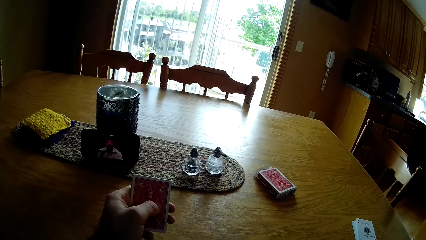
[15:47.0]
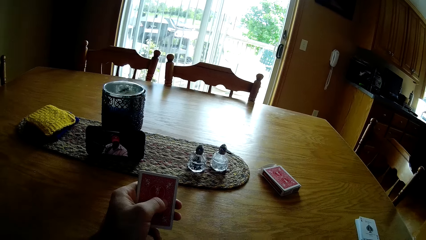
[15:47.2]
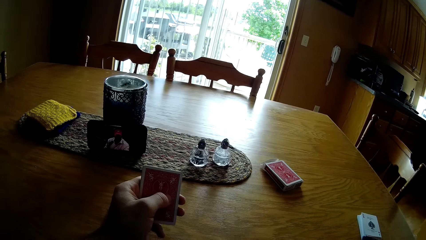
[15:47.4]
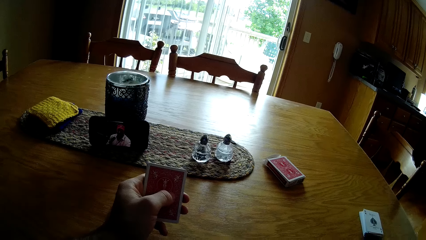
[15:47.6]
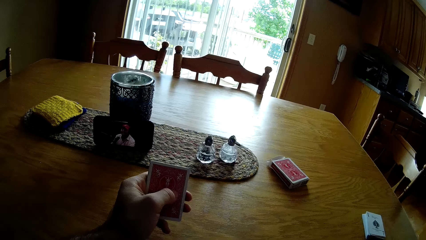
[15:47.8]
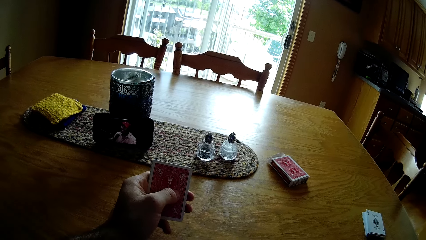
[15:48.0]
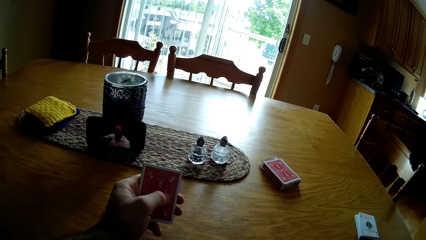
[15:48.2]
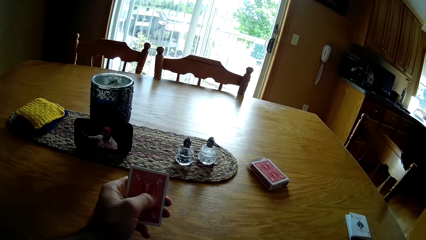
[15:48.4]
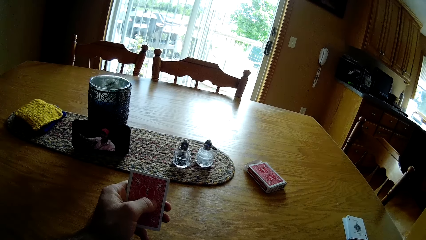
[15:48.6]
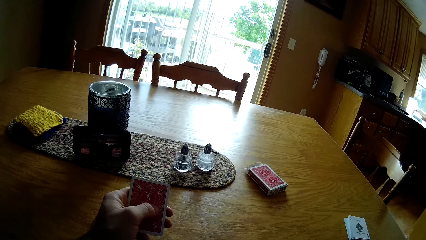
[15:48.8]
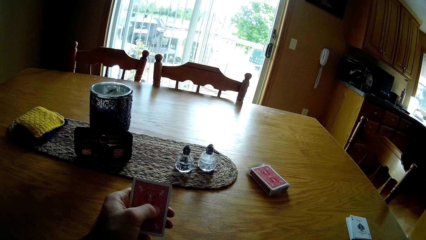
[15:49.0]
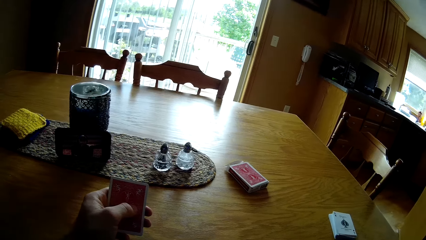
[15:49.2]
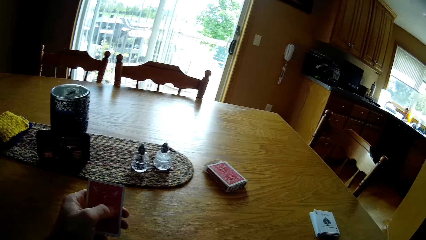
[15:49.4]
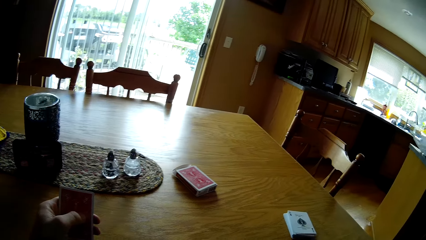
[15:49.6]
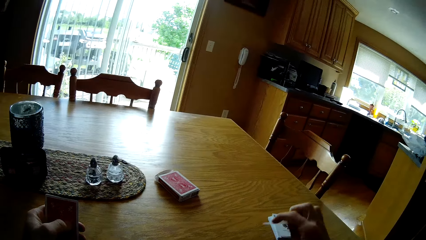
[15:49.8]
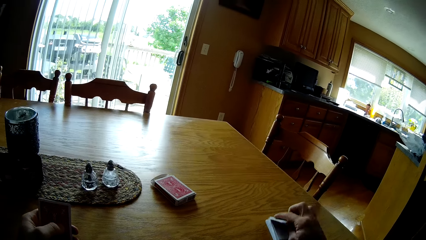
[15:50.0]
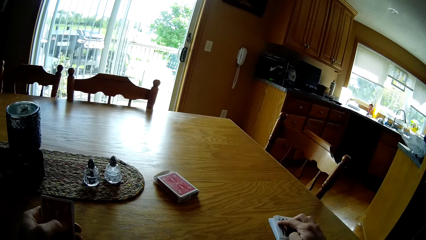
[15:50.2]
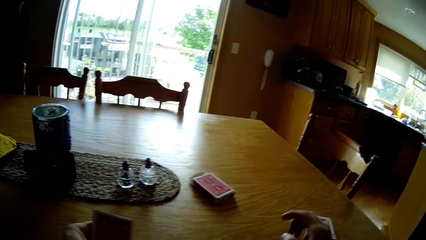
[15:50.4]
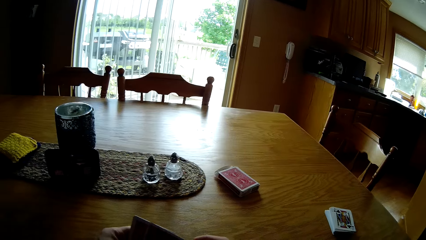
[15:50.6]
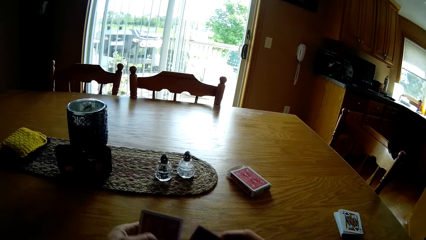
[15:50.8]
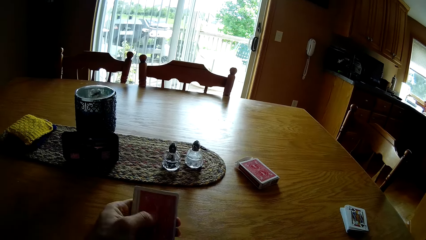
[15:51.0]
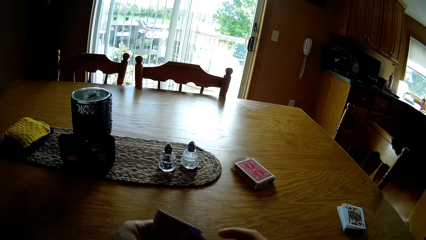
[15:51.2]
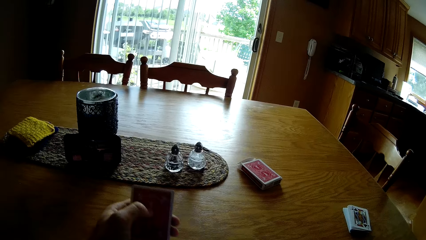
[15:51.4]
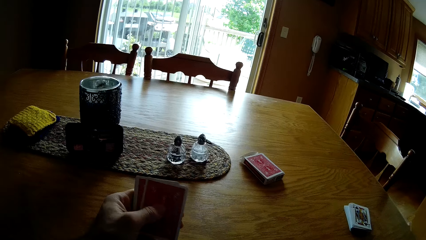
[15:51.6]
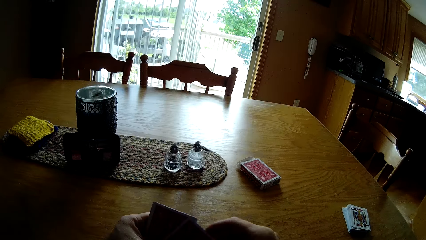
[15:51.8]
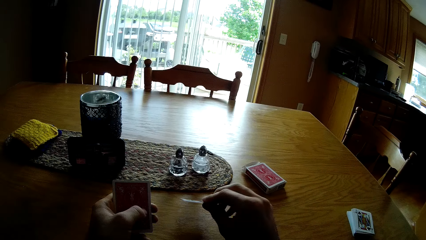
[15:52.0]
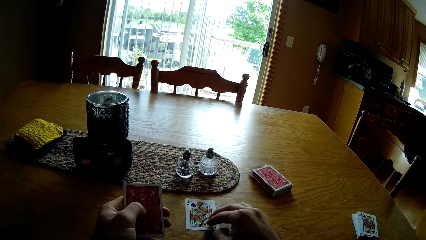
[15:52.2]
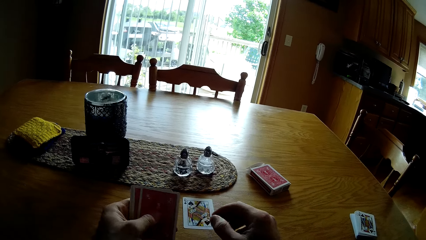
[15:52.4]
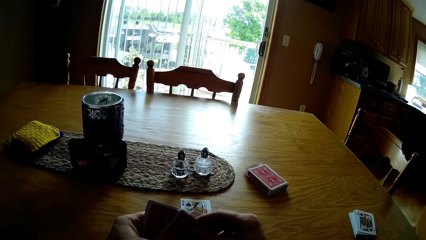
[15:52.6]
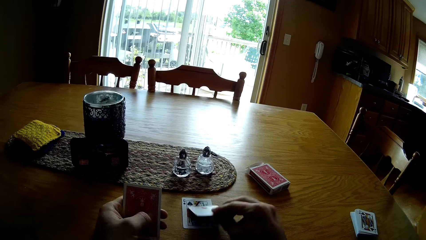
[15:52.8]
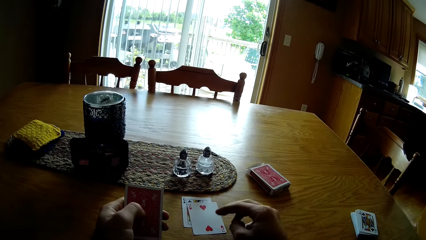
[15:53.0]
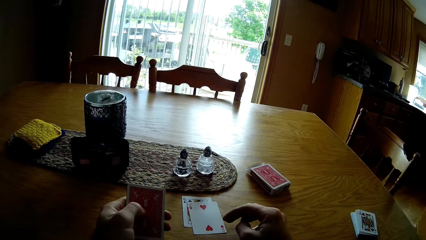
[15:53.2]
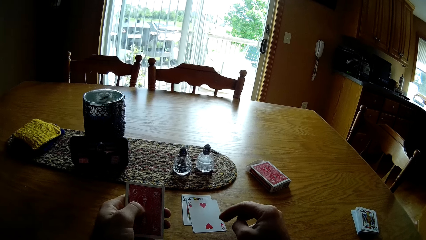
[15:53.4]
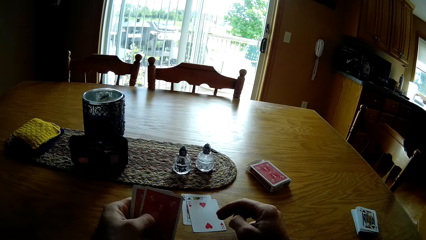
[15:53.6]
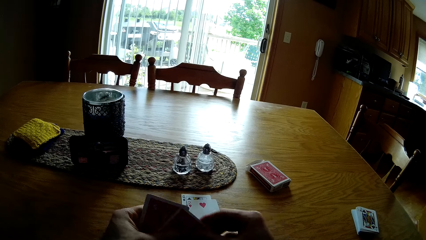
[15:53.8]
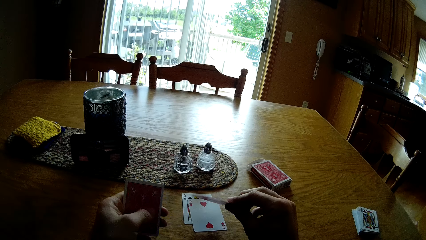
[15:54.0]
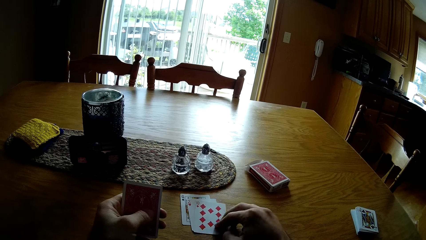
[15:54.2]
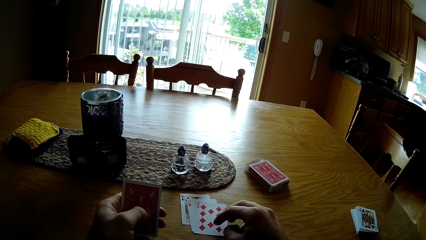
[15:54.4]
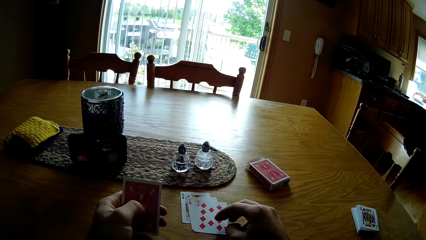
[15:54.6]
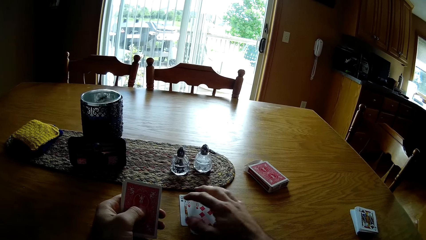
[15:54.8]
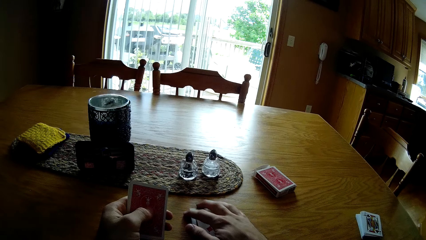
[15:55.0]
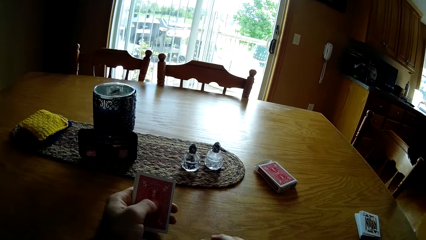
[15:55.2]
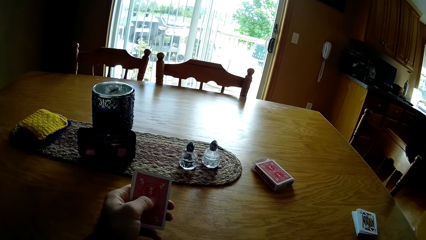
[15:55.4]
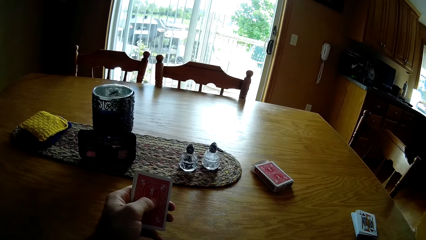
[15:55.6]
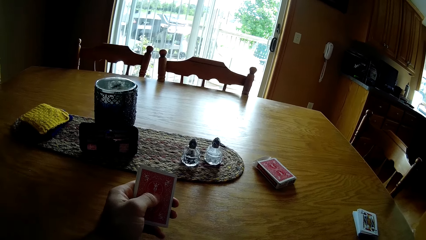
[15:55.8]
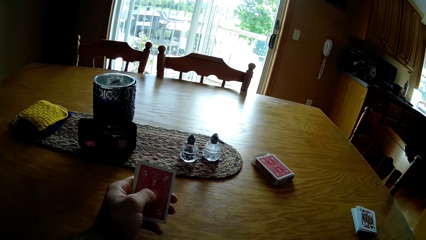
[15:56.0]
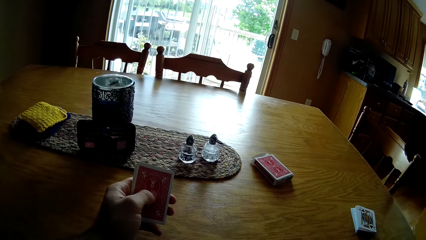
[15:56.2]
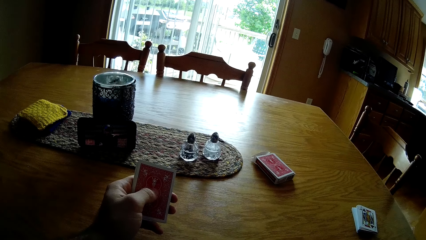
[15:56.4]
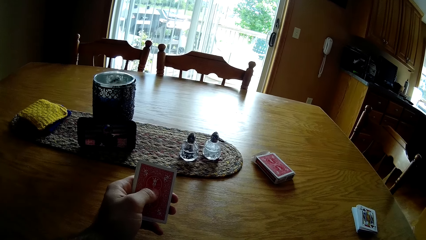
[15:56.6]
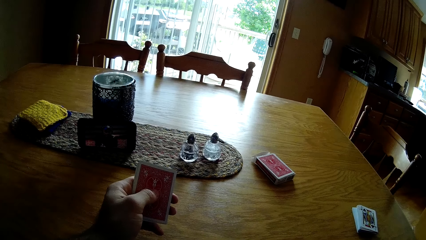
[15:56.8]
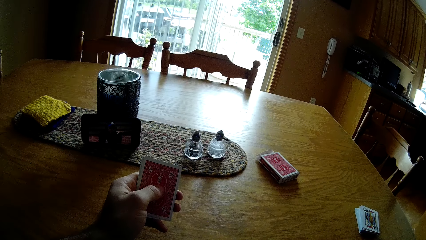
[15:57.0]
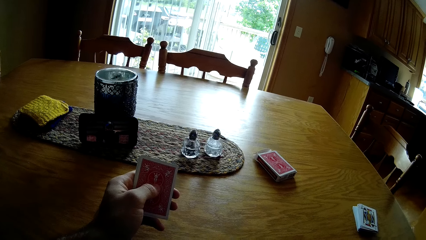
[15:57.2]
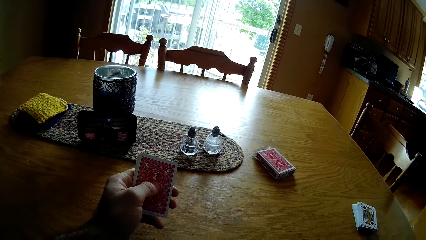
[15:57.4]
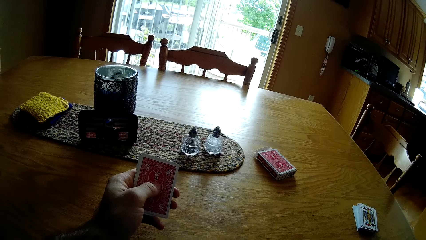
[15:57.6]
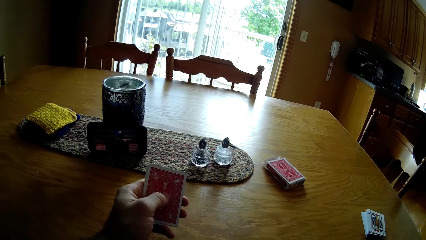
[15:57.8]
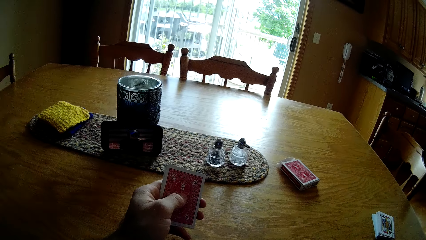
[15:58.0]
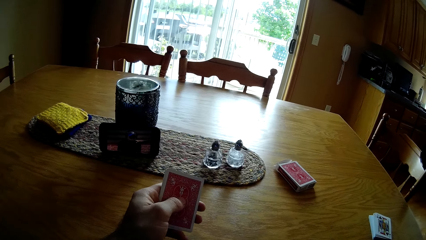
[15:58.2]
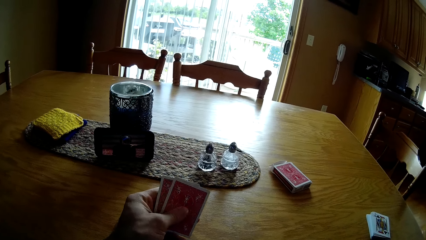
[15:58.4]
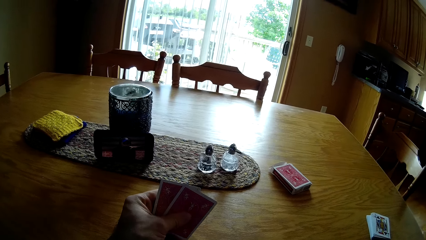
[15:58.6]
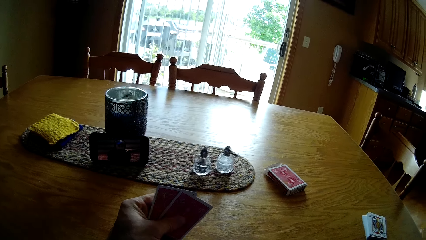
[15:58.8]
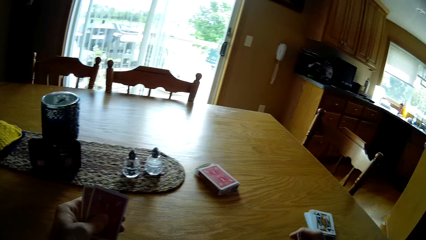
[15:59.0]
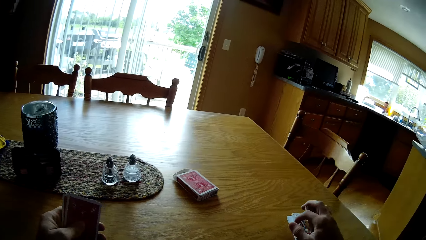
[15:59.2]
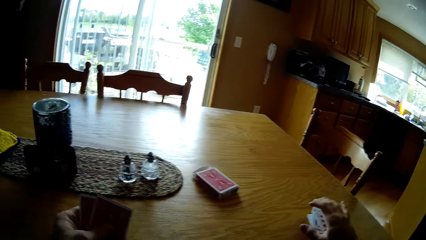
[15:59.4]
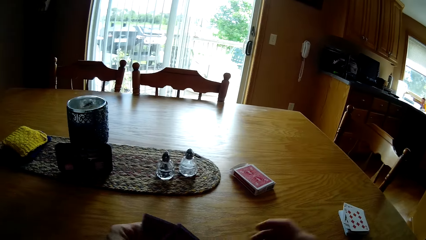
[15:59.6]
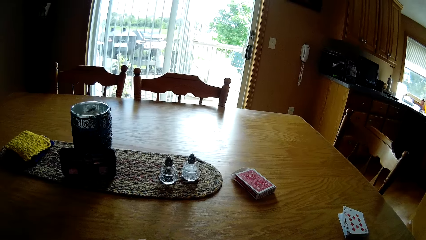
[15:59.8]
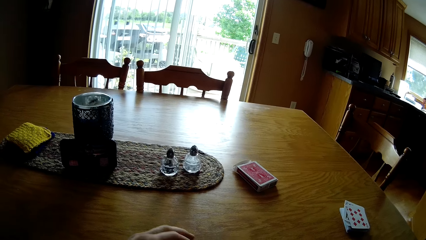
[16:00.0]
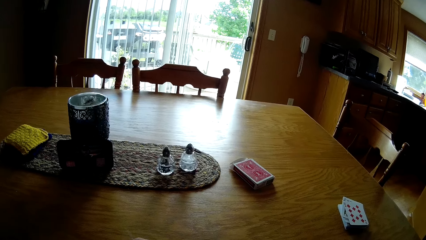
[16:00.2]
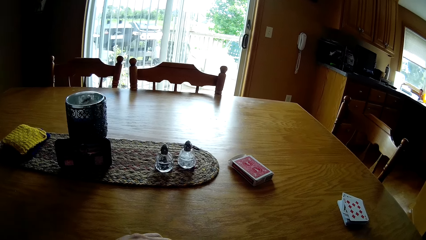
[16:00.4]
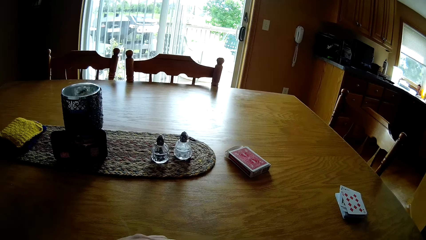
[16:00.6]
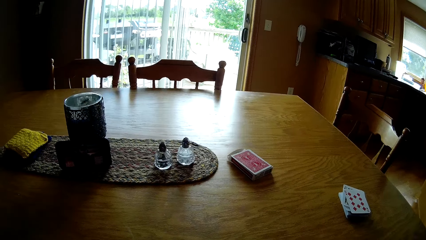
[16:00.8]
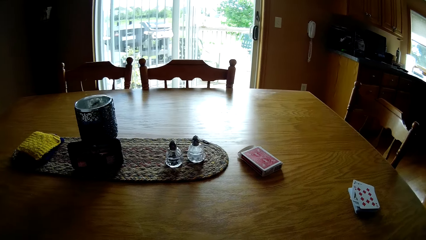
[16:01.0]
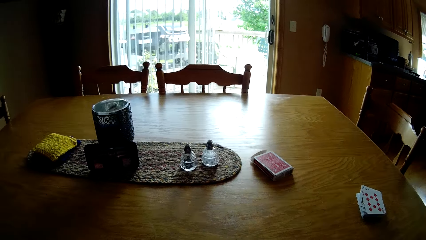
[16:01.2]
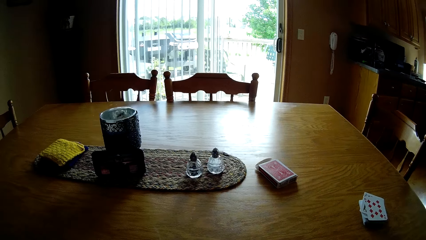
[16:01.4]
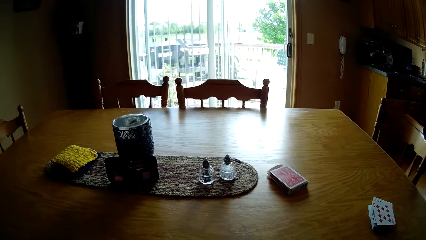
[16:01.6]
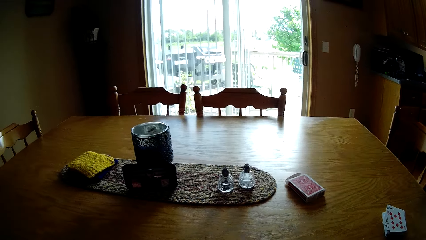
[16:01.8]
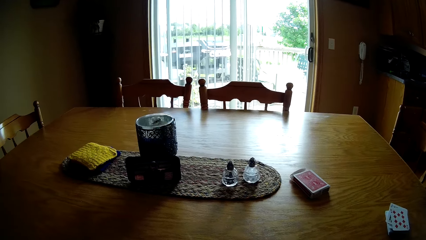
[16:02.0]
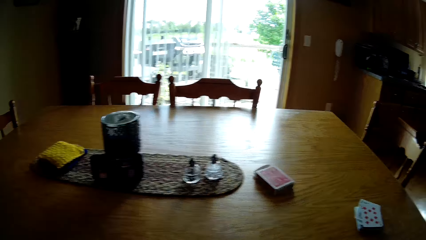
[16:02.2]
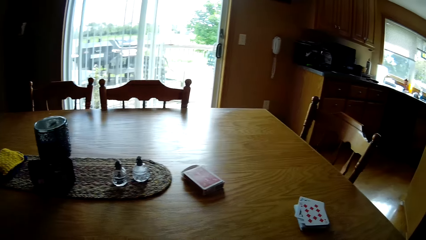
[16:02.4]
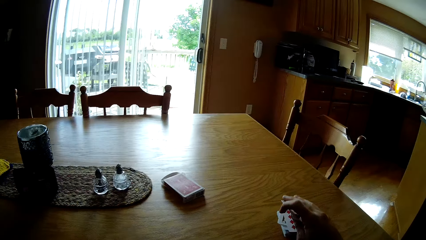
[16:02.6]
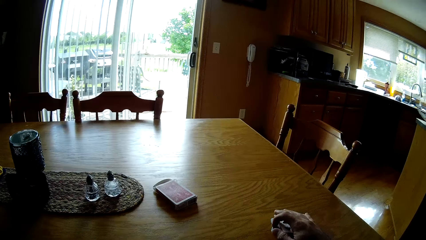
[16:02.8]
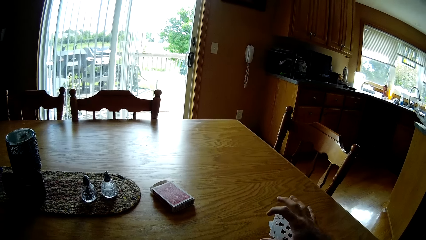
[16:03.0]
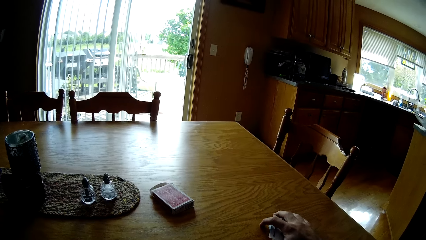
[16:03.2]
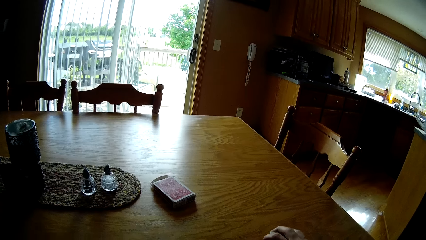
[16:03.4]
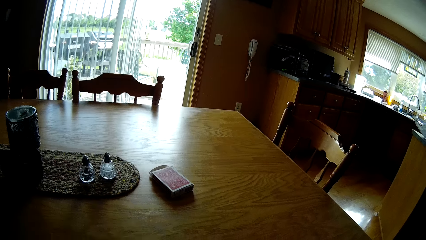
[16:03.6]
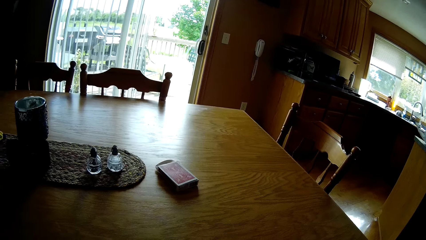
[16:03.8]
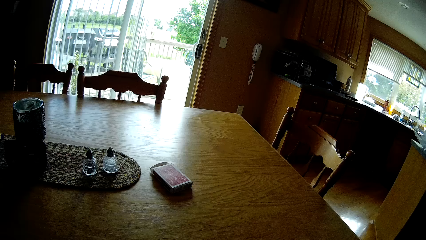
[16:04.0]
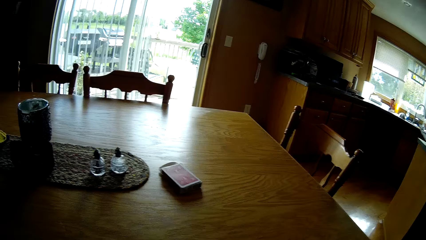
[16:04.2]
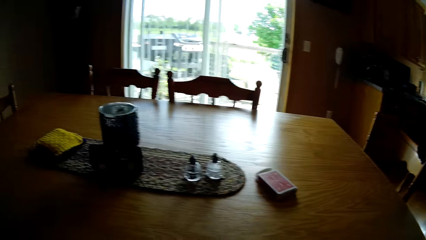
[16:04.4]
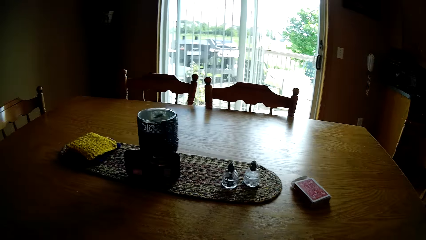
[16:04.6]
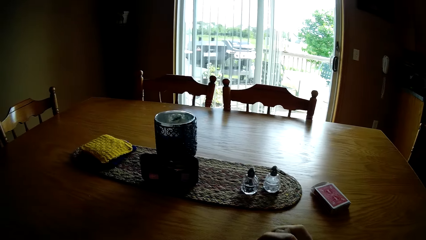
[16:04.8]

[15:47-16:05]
The camera wearer puts the cards on the table. They take the cards. They put the cards on the table. They take the card and put the card on the table. They take the card and put the card on the table. They pick up the cards. They put the cards on the table. They look around. They put the cards on the table. They pick up the cards.
